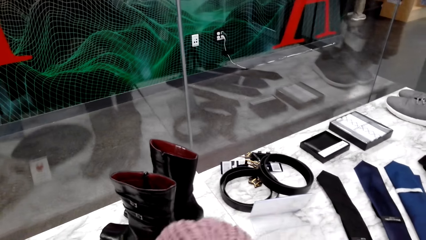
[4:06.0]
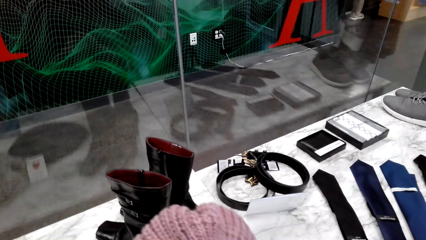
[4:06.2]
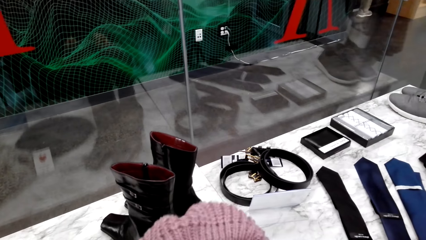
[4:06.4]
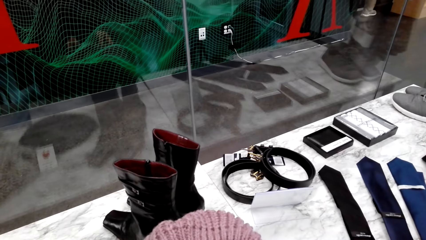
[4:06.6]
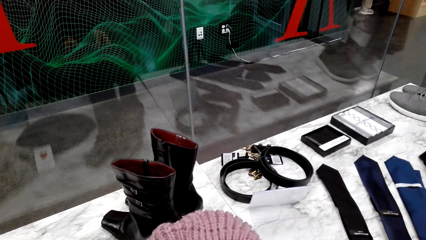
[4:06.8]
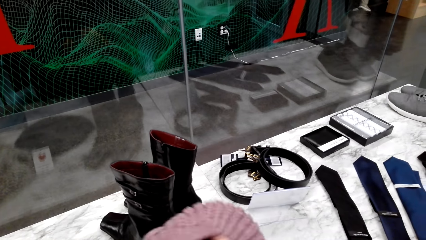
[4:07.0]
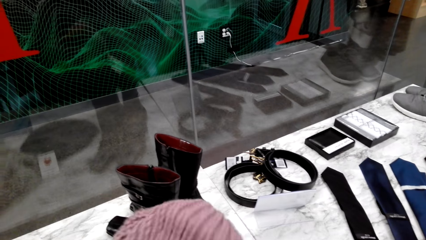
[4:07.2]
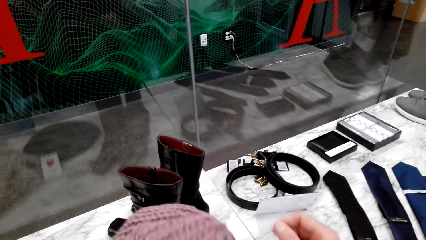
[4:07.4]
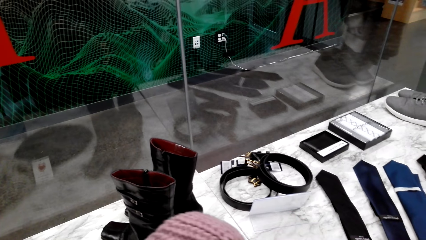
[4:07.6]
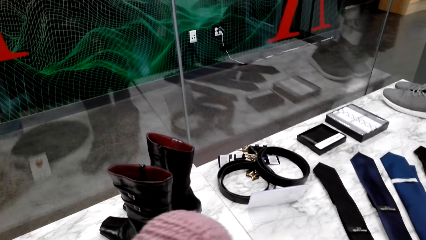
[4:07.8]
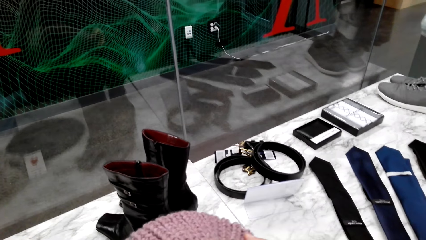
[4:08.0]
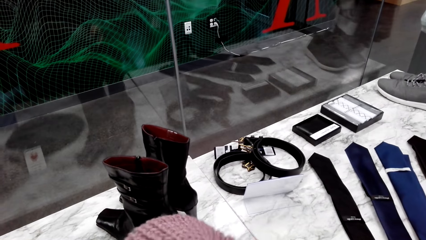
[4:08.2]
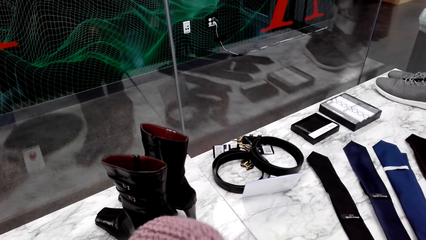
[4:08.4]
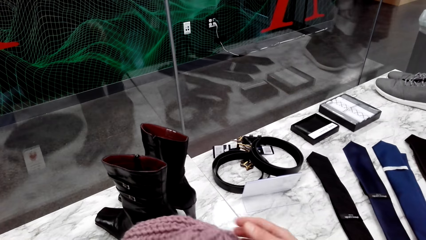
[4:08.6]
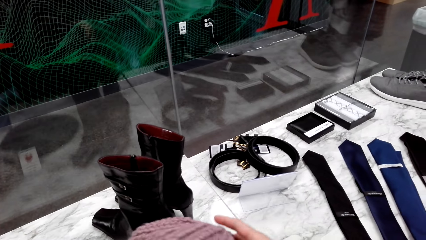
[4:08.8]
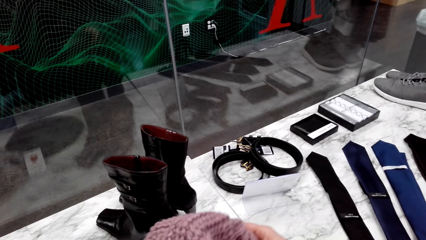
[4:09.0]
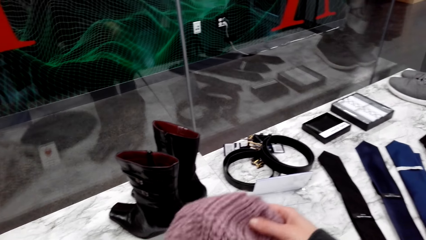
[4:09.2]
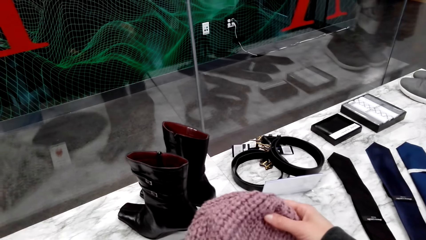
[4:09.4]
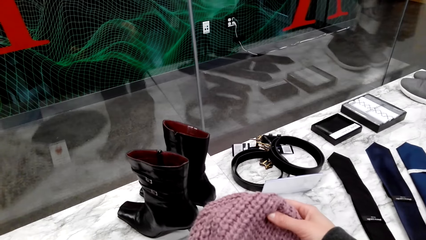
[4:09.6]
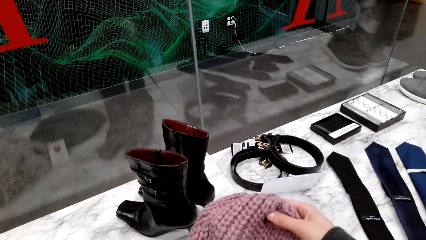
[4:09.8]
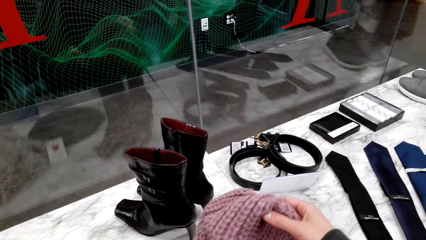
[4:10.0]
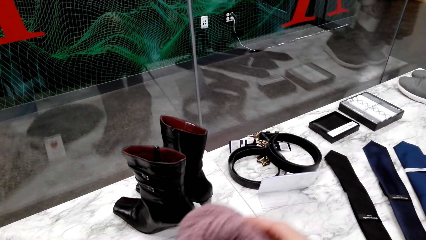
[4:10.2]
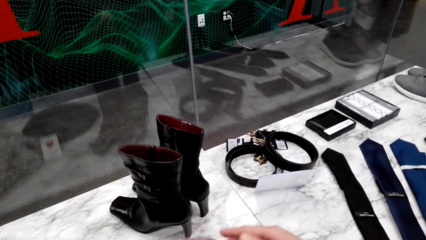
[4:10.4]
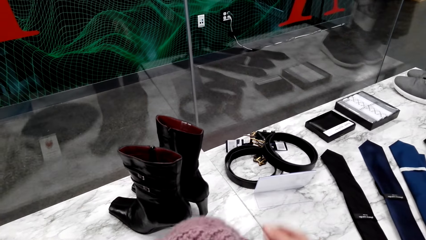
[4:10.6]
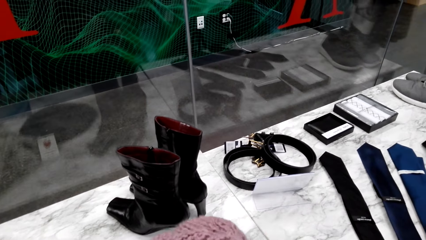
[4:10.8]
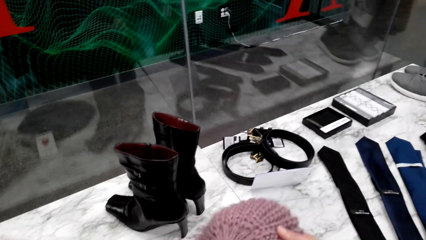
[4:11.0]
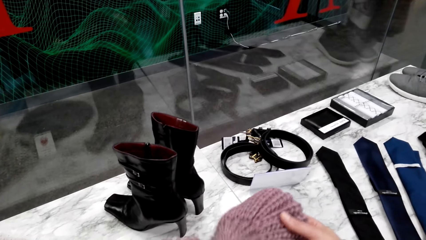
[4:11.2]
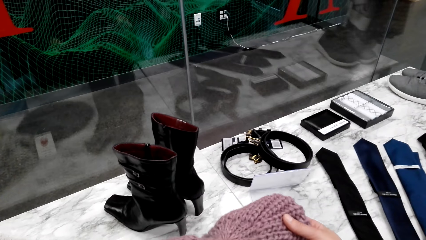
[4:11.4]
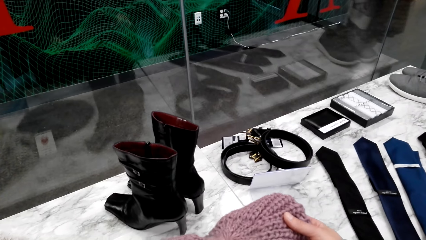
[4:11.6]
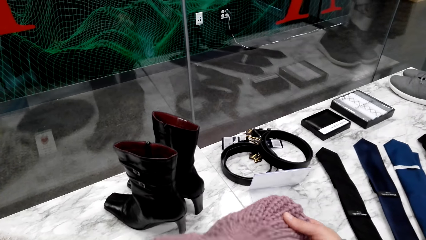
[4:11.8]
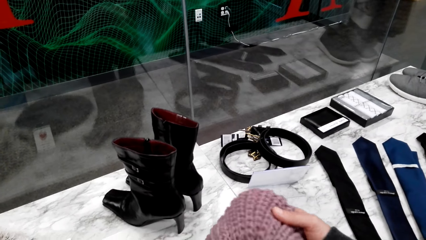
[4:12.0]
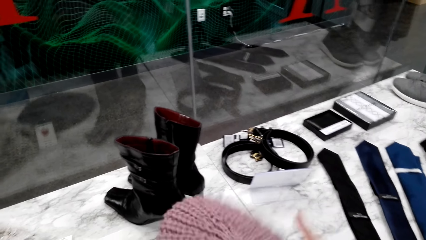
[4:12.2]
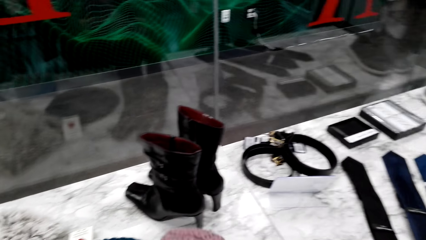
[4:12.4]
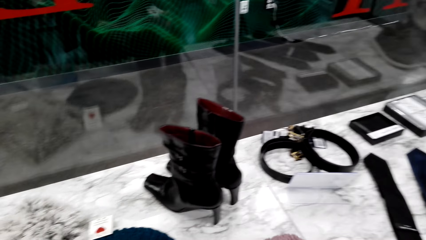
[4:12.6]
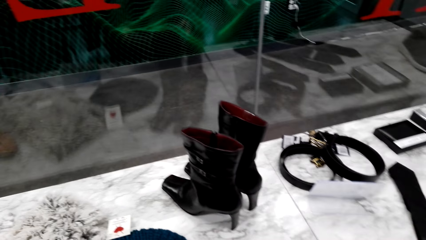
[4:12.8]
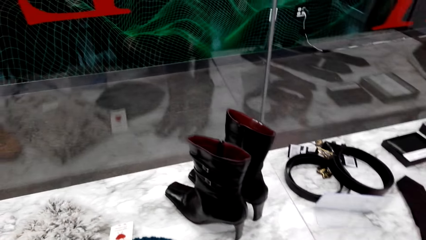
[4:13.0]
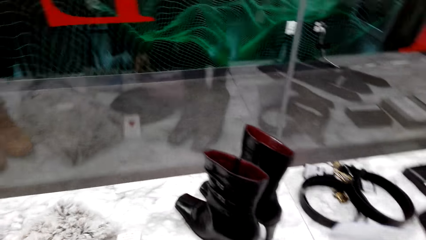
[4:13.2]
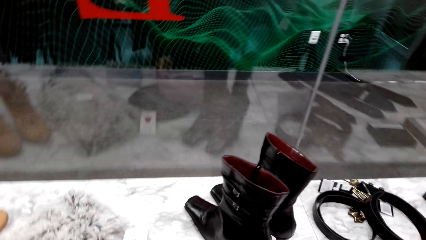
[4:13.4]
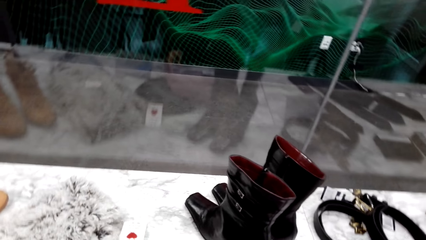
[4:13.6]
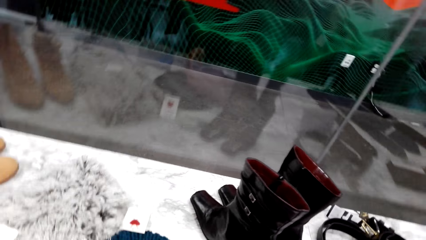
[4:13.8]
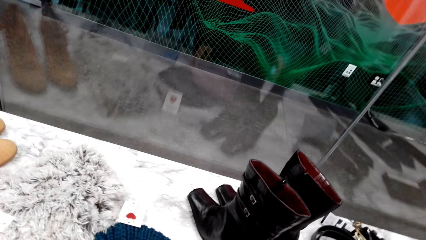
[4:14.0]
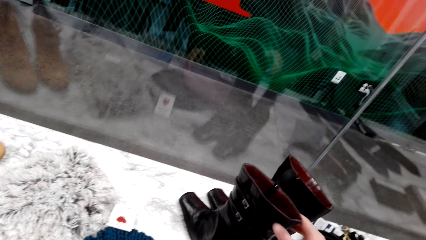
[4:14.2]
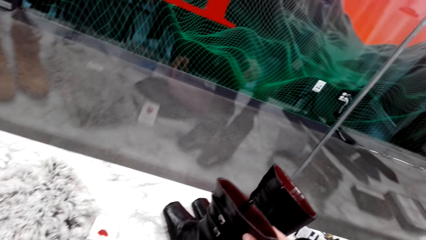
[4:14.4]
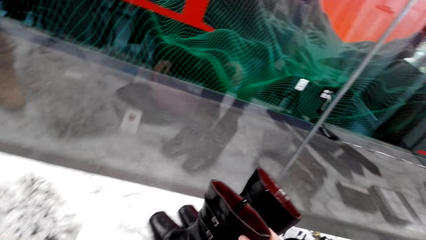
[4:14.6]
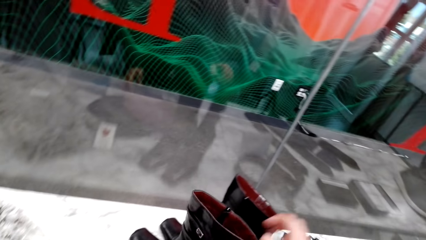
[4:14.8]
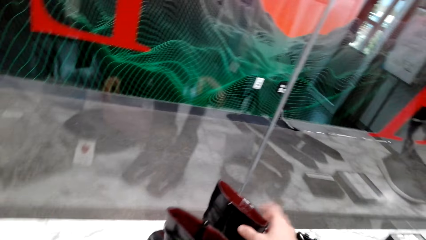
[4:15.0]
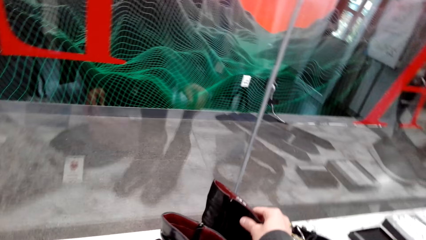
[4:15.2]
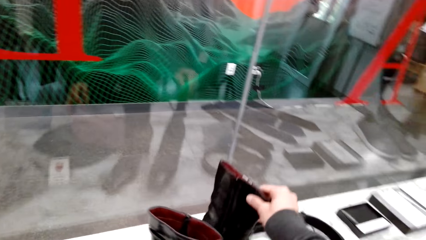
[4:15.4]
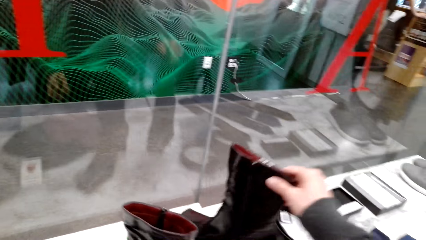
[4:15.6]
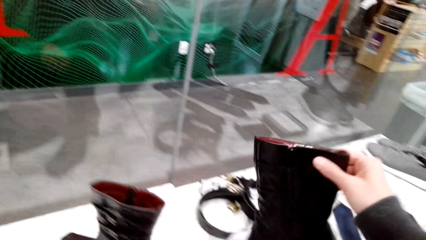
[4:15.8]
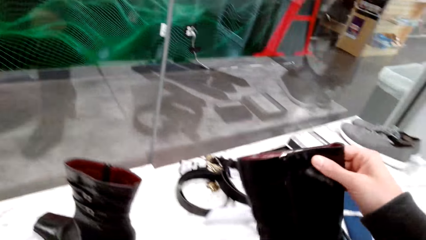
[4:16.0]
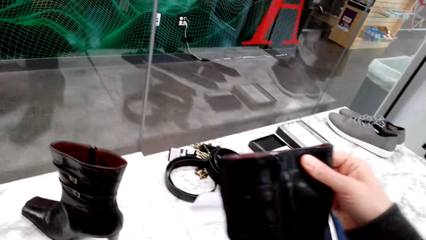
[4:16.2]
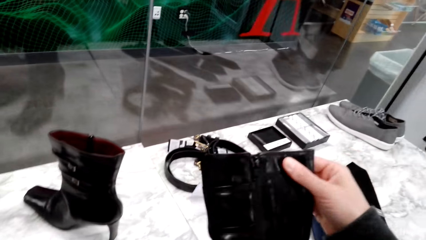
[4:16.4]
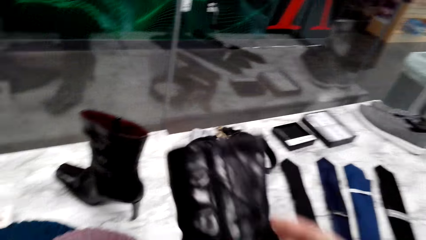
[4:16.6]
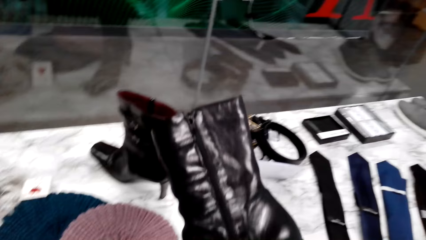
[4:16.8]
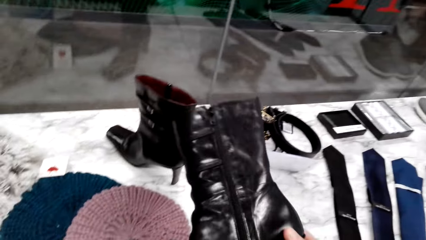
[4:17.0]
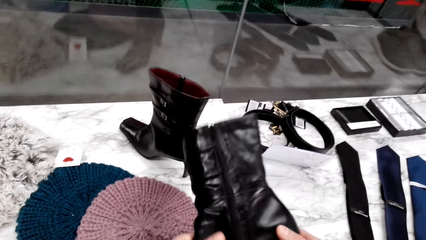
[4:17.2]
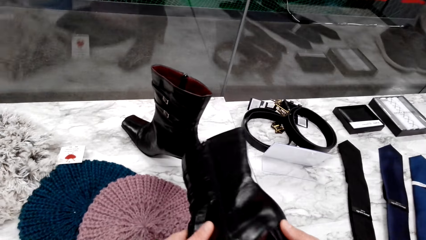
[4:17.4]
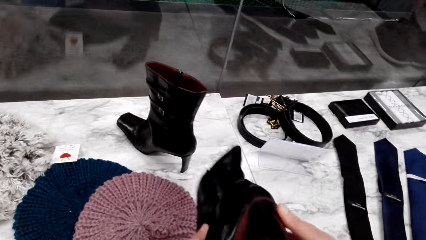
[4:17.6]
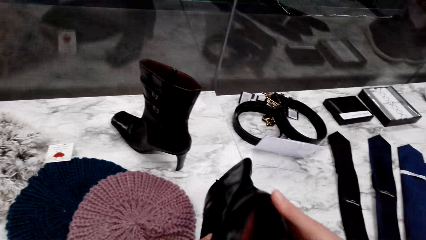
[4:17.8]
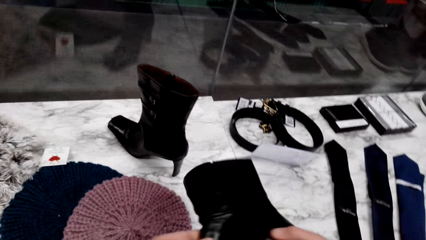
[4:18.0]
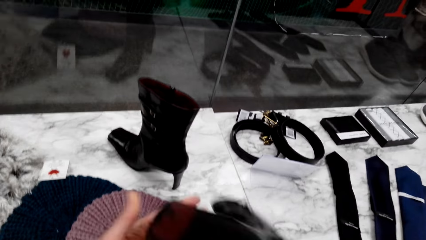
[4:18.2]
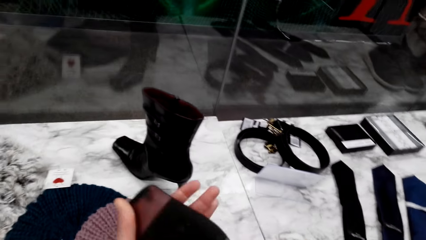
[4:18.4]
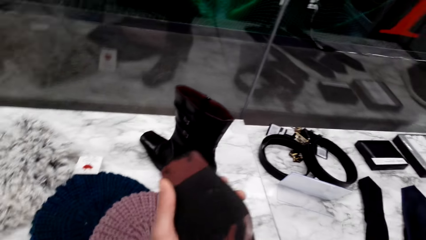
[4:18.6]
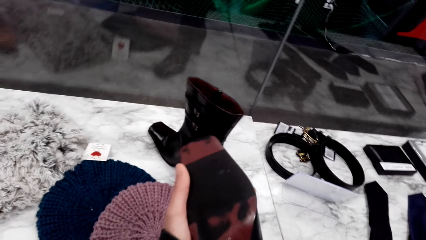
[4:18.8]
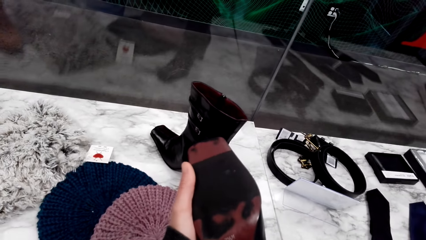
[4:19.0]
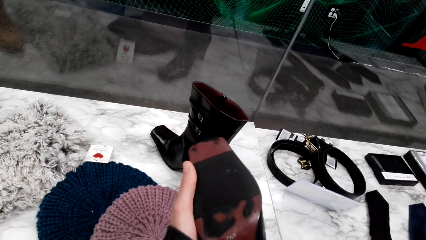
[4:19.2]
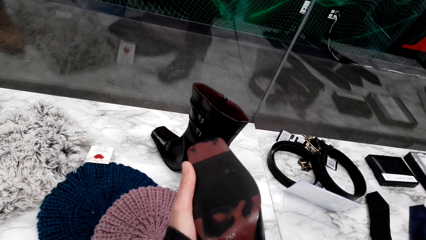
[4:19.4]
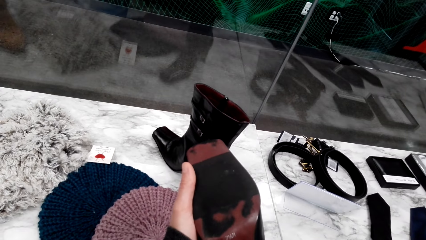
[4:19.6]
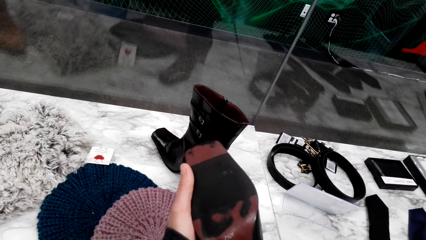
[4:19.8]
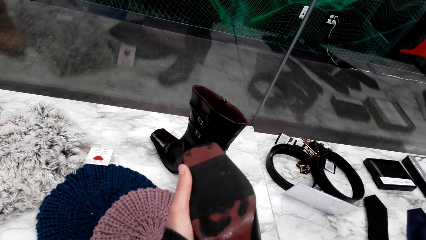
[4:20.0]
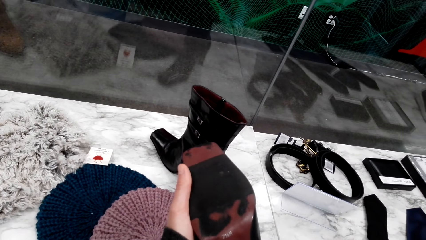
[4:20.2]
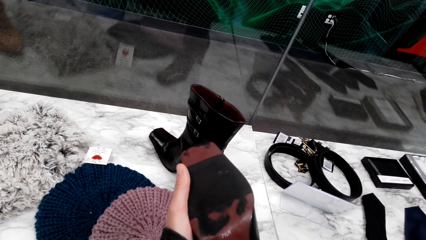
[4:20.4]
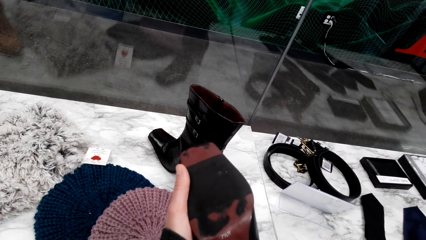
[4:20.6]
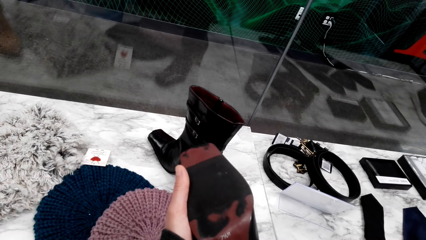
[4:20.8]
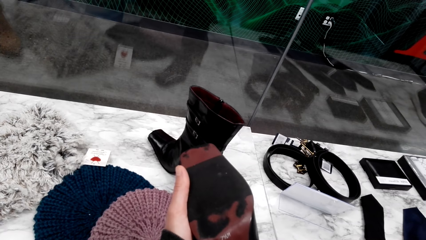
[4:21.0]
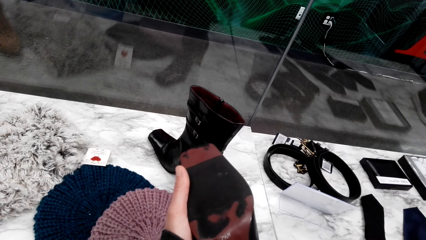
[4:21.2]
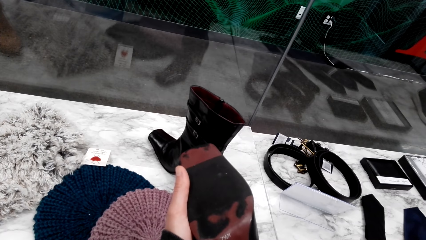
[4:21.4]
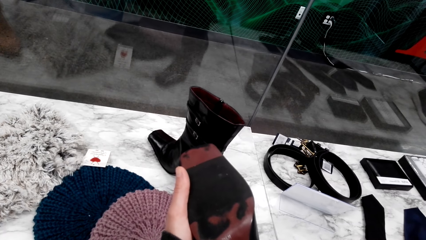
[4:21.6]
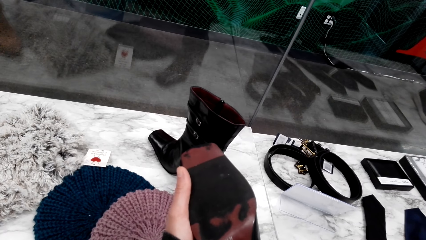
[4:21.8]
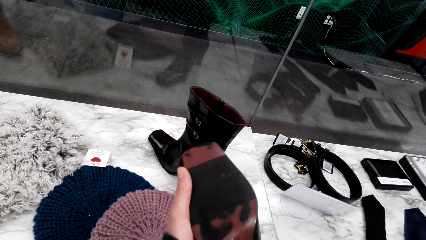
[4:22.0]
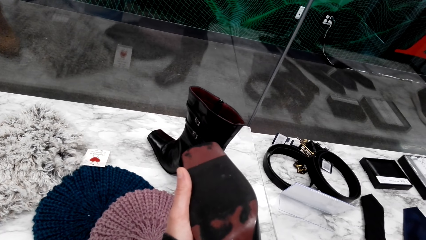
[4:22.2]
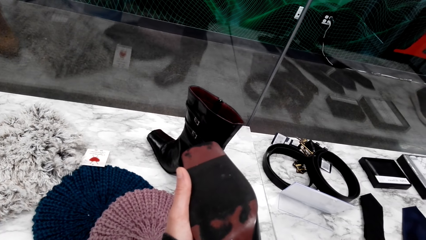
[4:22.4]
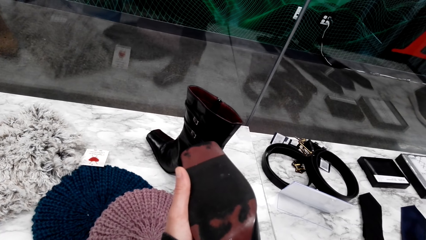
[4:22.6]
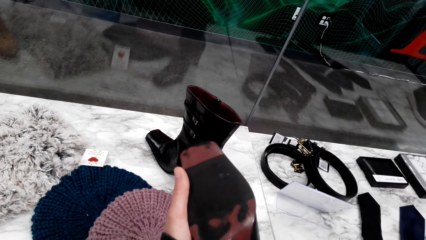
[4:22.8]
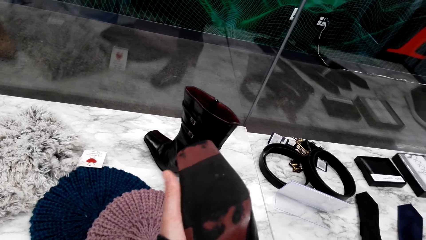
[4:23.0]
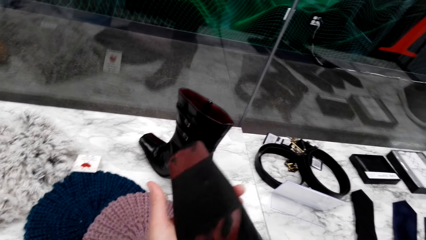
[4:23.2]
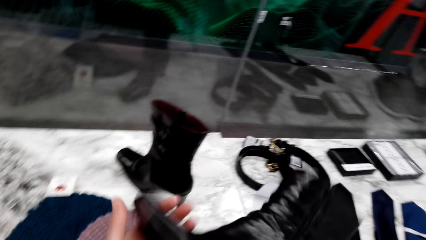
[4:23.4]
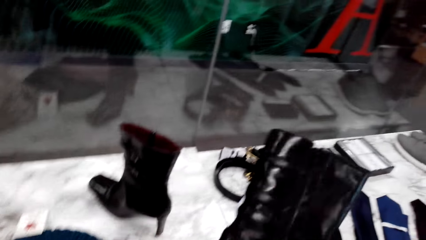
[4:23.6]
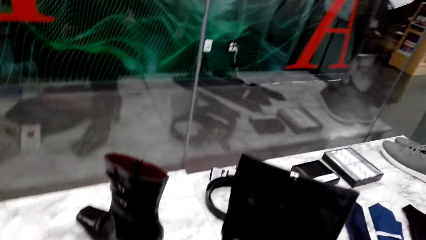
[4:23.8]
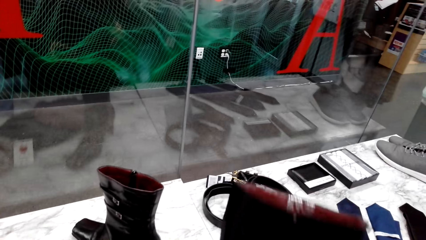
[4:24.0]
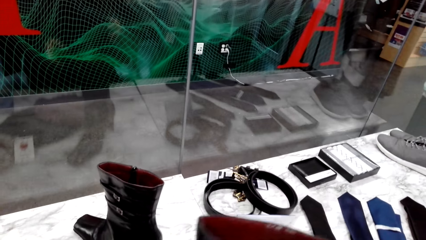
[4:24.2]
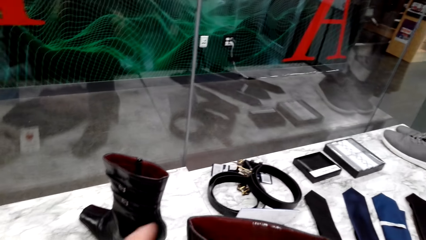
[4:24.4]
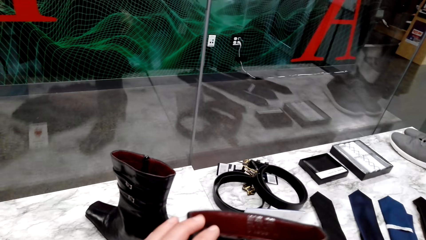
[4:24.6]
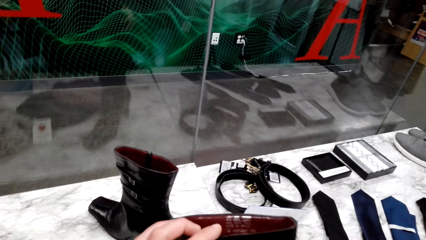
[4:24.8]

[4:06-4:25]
The camera wearer inspects the boots. They pick up the shoes. They look at the shoes' sole.
